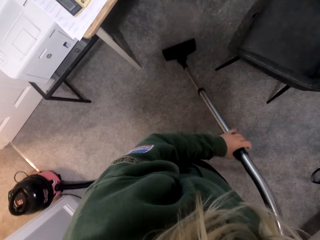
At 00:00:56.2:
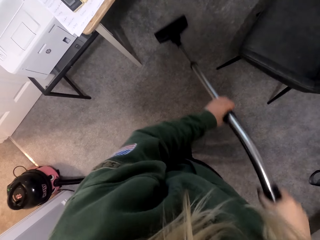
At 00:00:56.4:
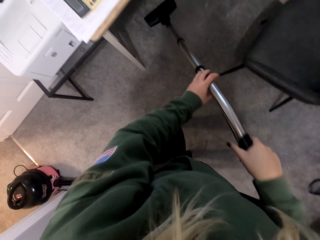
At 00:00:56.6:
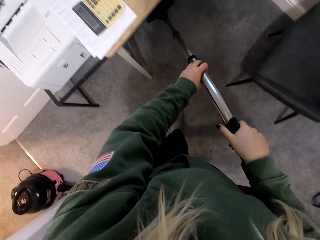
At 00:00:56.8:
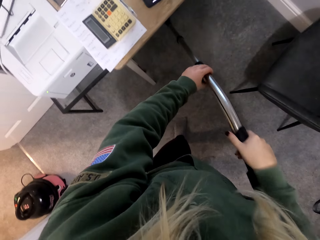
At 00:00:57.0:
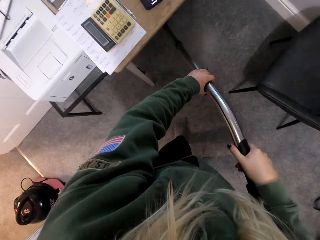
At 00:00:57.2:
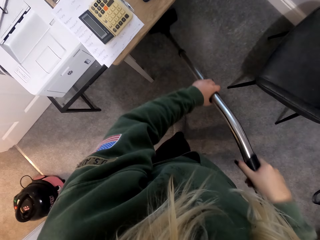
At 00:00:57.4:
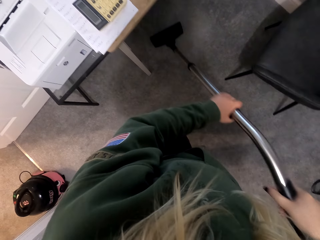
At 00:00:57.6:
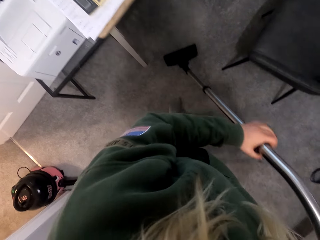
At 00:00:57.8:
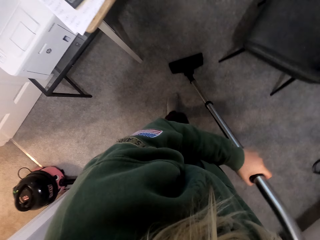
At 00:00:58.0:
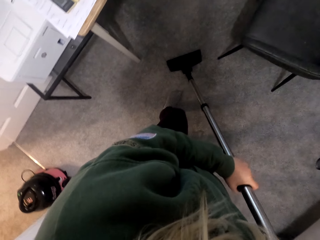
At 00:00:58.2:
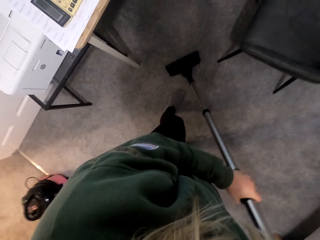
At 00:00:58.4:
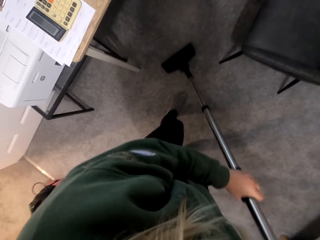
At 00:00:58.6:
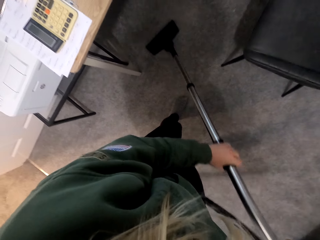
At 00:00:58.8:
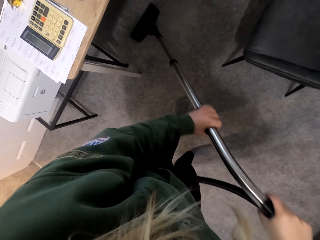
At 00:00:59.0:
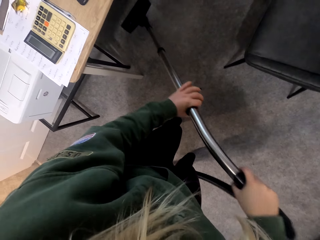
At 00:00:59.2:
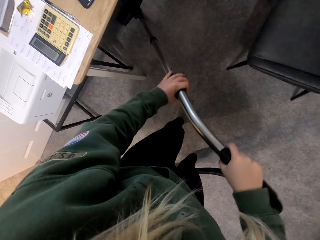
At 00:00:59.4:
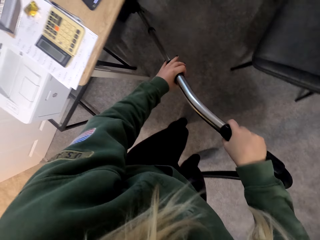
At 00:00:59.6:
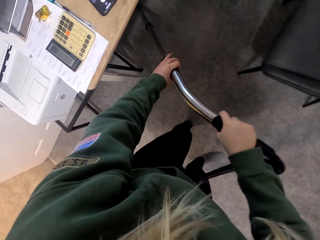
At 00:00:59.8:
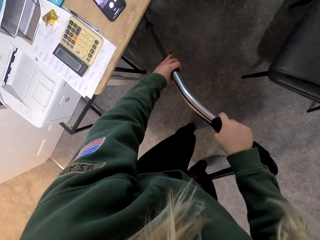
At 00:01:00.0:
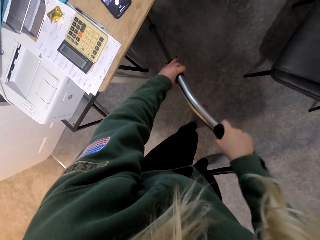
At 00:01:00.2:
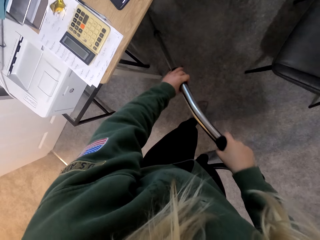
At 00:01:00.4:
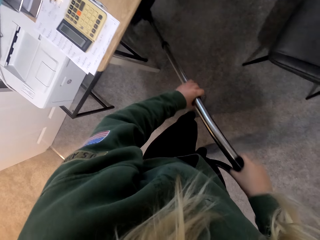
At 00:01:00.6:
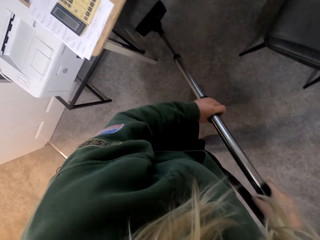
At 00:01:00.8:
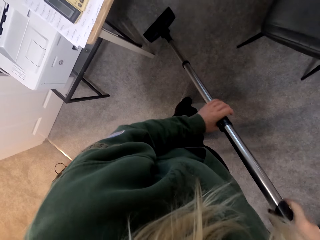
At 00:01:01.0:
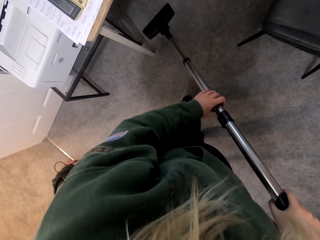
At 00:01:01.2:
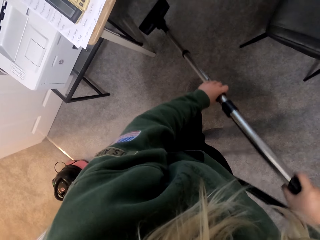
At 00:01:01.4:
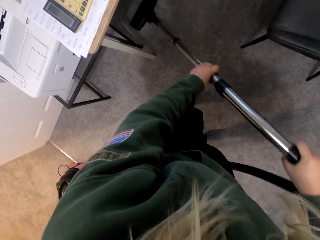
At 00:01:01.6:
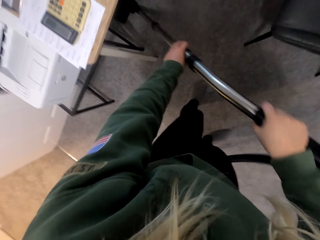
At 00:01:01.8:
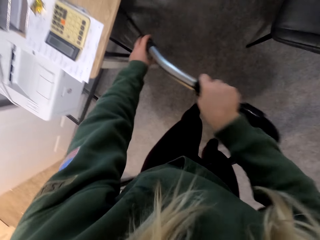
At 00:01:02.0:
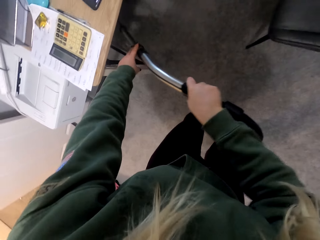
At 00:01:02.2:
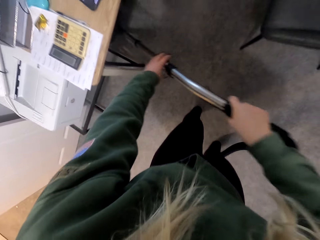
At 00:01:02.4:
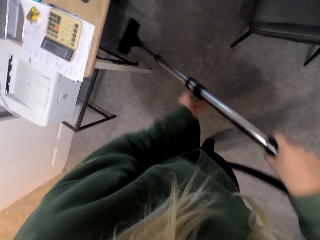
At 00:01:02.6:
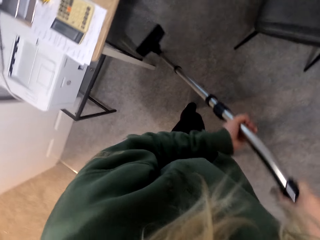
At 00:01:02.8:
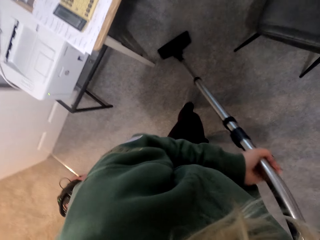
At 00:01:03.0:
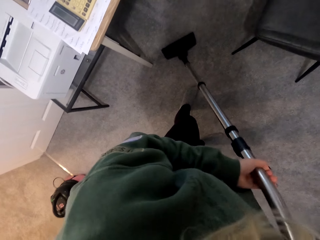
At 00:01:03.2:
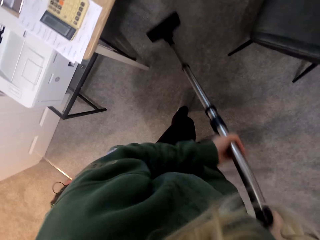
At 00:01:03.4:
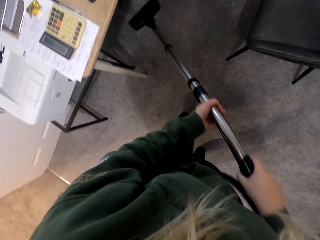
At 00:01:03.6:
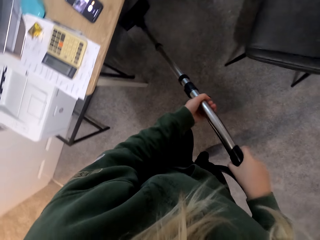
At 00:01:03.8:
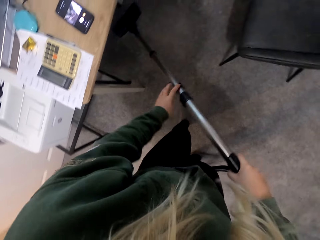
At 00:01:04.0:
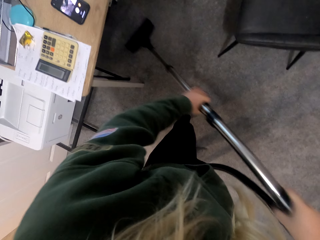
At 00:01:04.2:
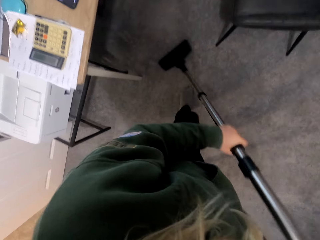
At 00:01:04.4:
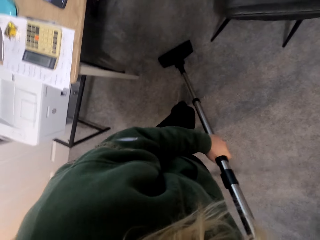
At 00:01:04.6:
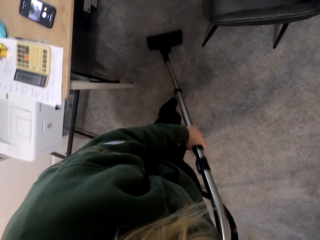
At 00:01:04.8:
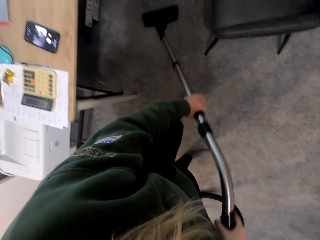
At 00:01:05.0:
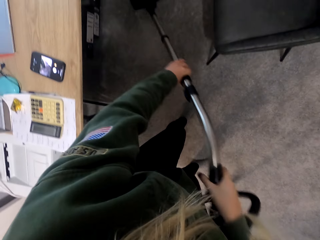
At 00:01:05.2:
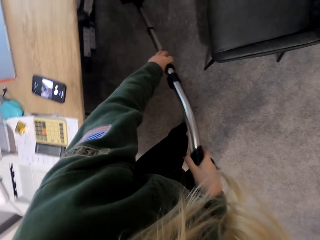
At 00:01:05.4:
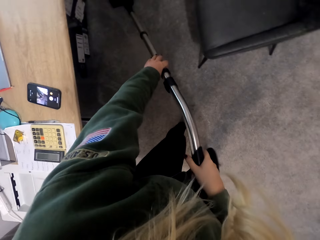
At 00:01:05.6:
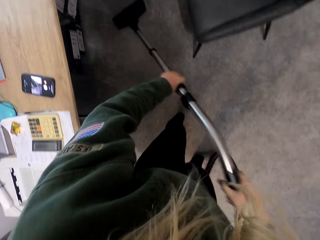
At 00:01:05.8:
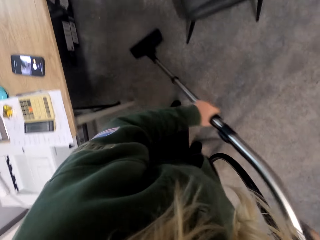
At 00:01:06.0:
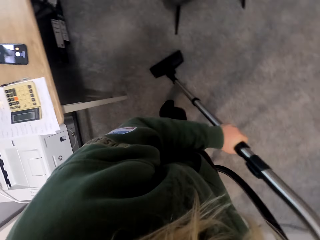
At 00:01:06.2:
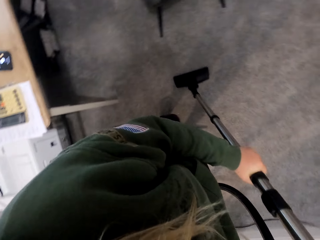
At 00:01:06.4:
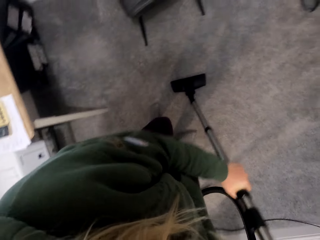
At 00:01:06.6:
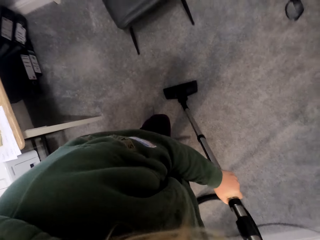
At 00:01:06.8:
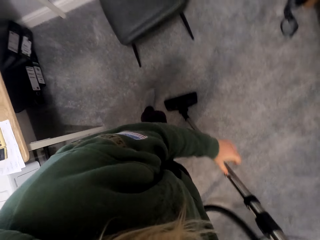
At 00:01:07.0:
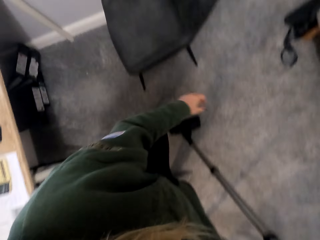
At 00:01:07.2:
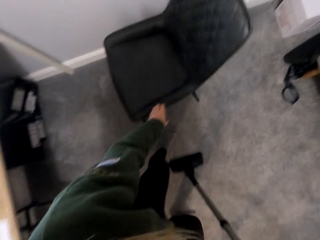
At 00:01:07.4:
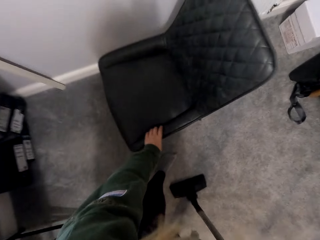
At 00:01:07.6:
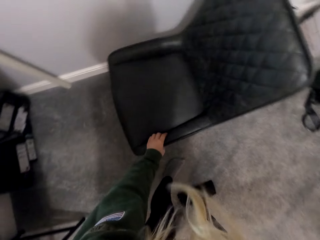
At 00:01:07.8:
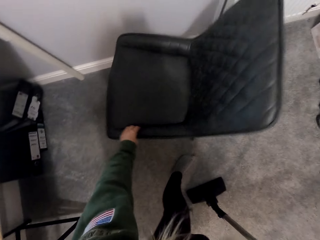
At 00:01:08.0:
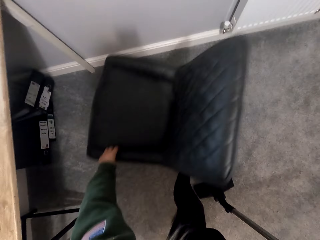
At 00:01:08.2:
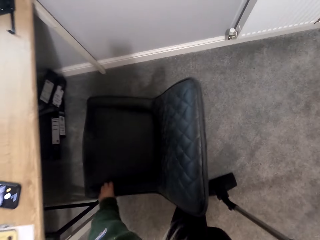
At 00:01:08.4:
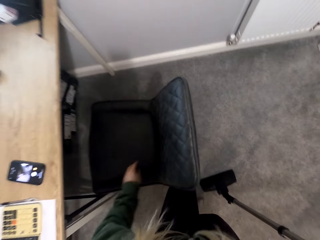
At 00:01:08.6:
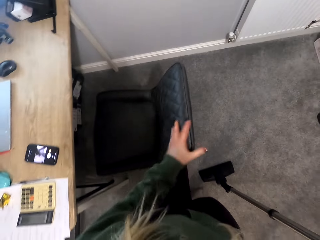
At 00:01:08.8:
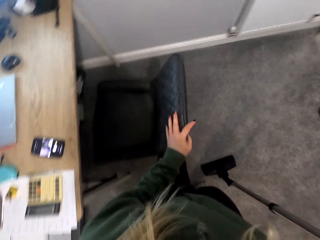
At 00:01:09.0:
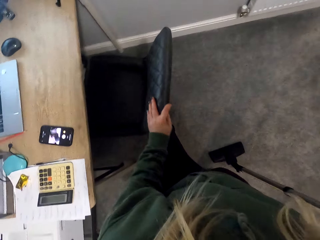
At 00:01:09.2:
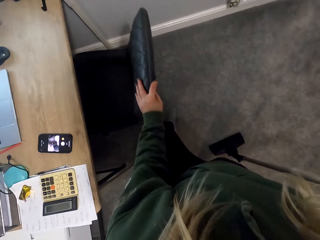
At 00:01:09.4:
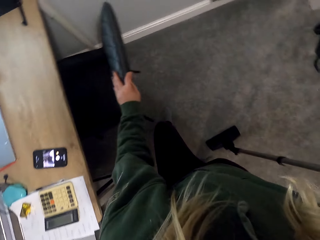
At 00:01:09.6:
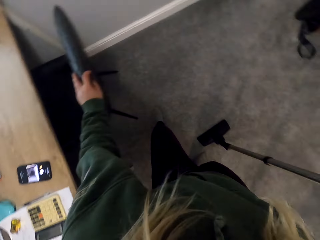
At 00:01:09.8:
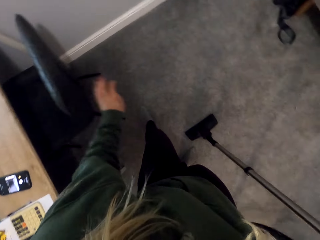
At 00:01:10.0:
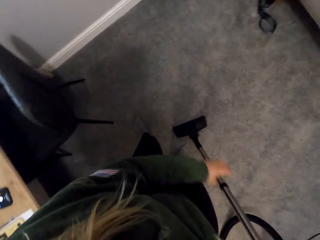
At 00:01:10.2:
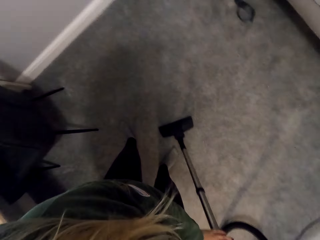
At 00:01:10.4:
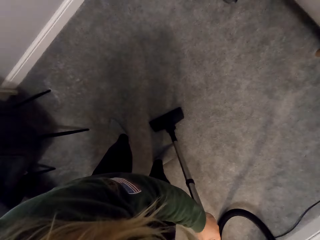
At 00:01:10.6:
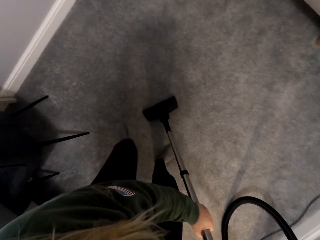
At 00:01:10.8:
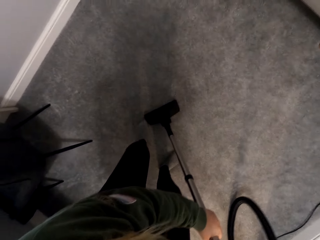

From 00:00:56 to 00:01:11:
The camera wearer continues using a vacuum cleaner to clean the floor. They move a chair under a table.

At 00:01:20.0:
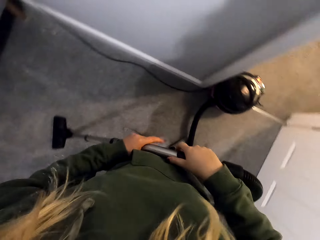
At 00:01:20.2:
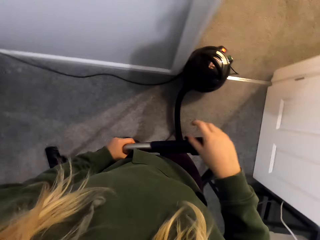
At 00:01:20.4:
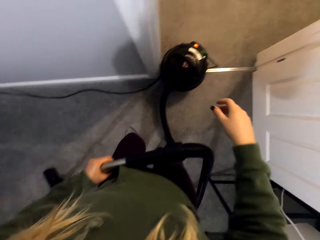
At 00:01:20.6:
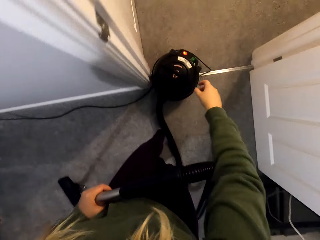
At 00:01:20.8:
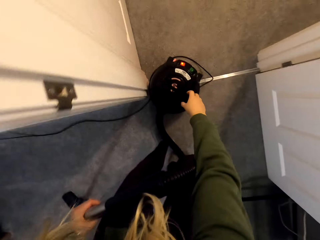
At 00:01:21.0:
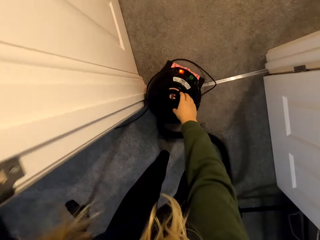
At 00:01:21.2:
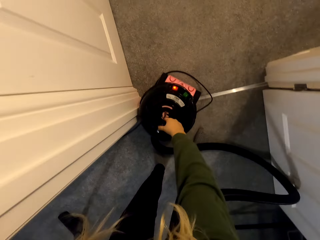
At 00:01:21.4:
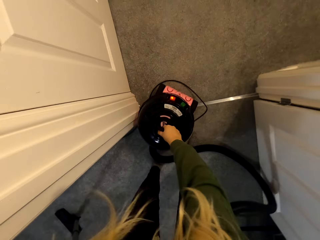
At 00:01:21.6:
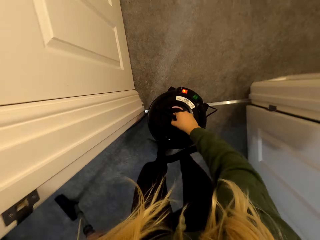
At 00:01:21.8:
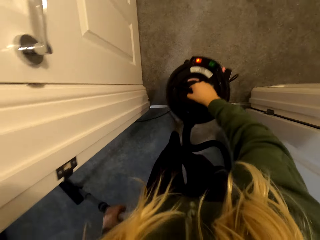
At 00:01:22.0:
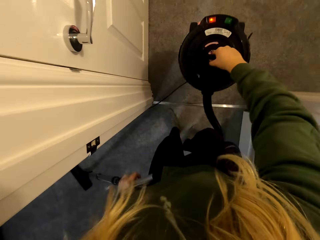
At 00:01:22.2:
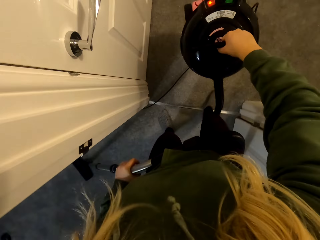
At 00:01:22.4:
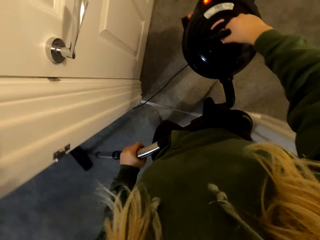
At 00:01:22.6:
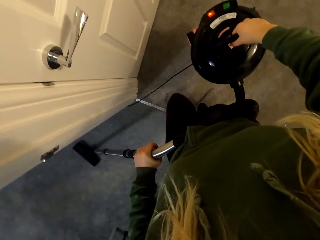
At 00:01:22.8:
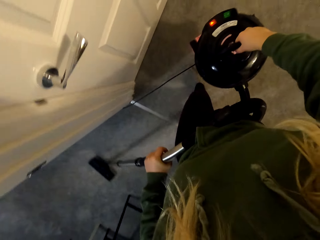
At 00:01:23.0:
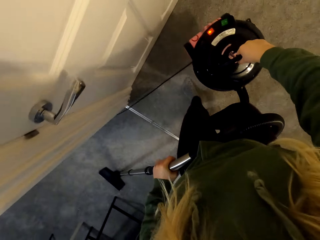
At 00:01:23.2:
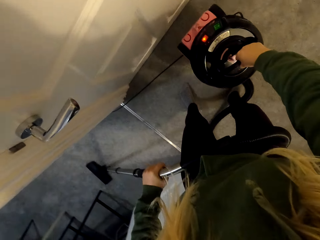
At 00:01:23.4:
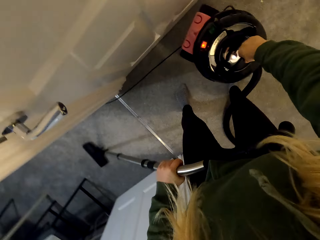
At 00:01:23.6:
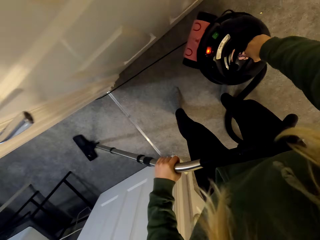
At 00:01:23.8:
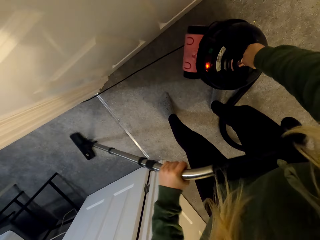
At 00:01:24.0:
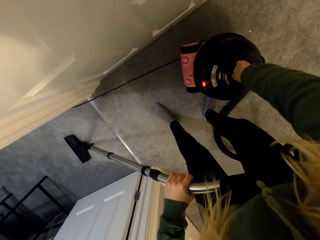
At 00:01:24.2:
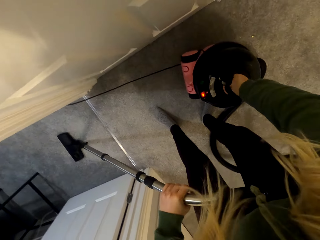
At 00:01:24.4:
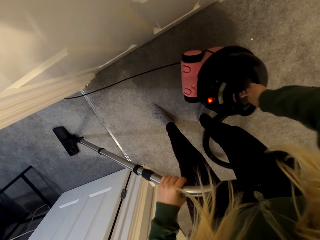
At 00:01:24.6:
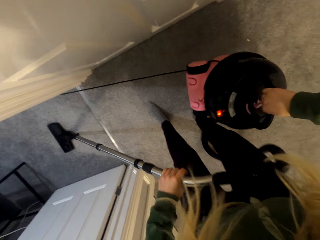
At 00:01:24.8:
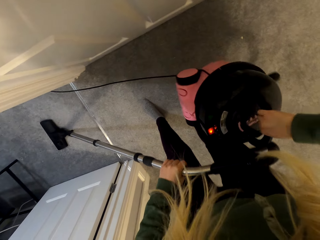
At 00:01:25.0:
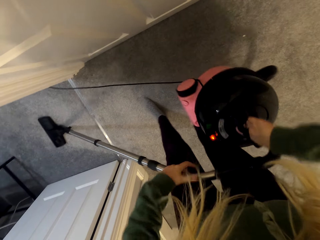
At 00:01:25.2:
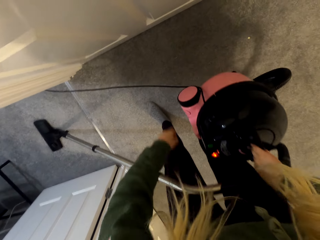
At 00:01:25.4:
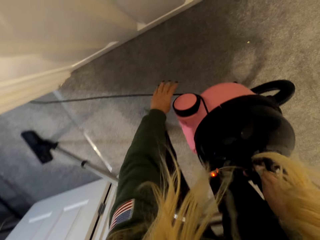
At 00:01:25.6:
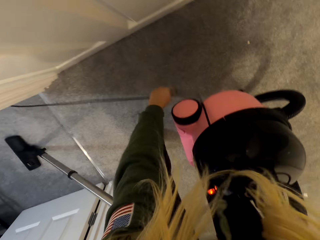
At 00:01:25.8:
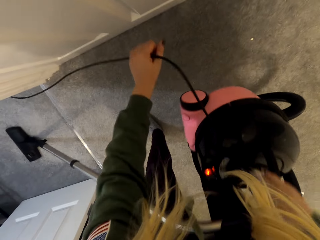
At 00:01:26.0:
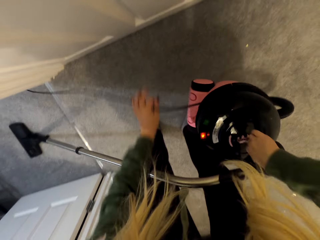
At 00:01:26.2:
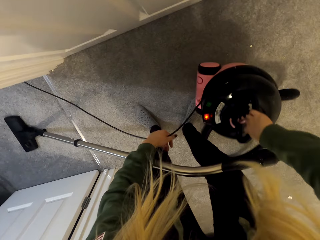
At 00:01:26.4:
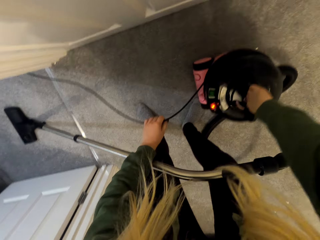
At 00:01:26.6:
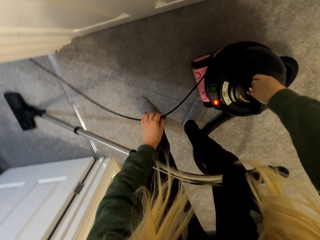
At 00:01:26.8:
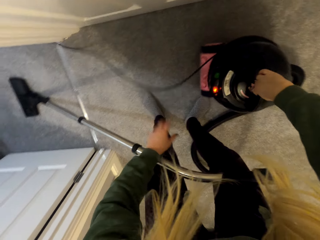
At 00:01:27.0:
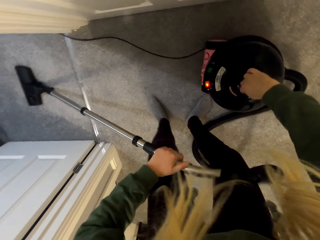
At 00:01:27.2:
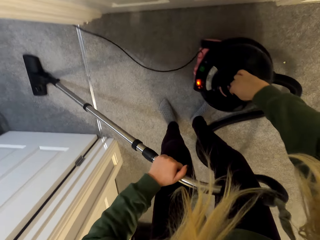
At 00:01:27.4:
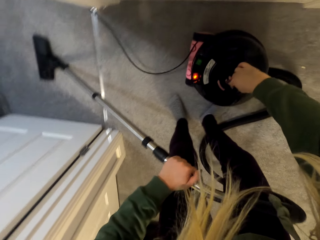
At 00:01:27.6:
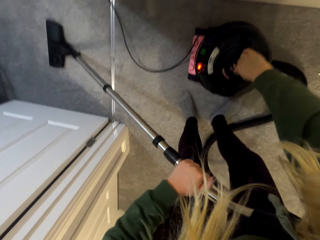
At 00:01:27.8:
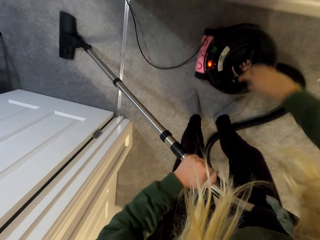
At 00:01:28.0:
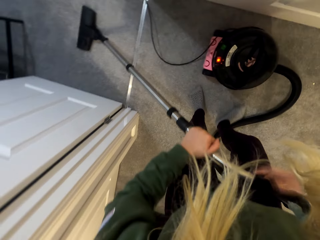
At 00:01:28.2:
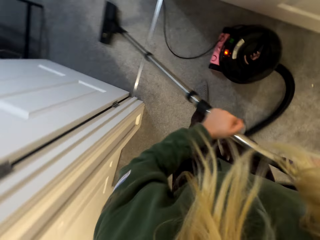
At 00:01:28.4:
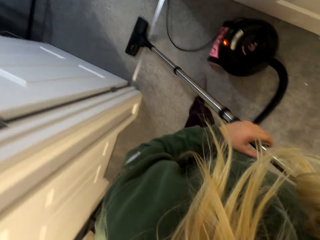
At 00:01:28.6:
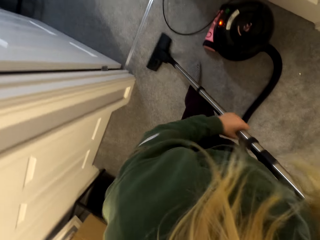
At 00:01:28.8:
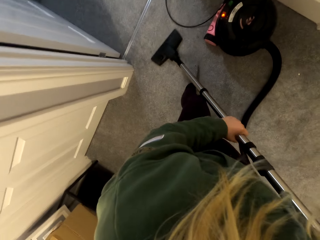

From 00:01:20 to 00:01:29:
The camera wearer picks up a vacuum cleaner machine. They put the vacuum cleaner on the floor.
